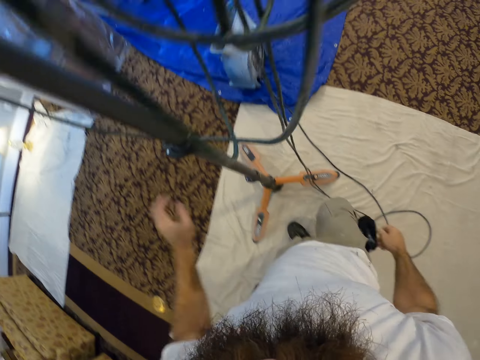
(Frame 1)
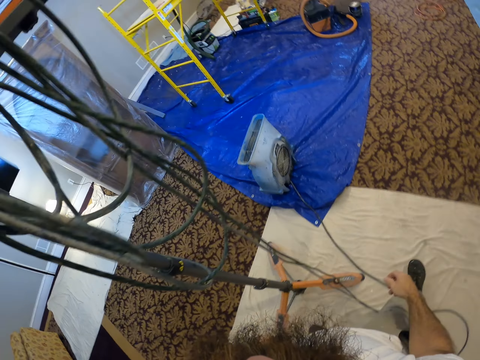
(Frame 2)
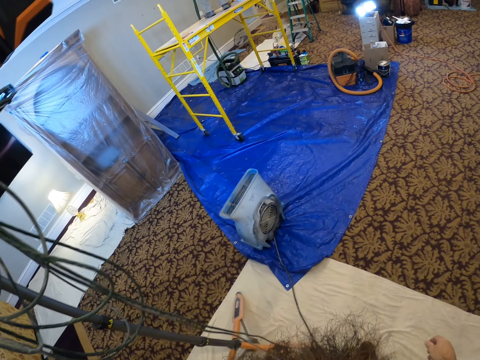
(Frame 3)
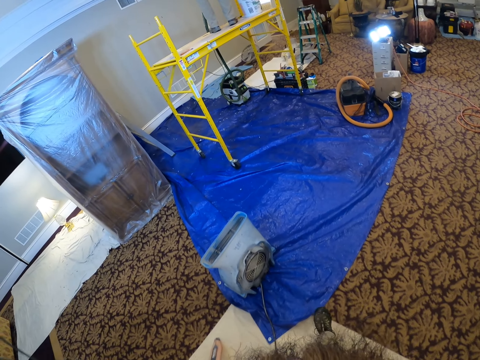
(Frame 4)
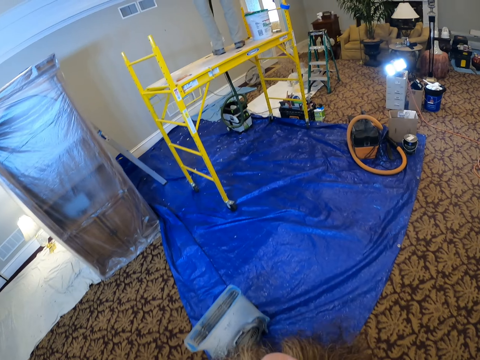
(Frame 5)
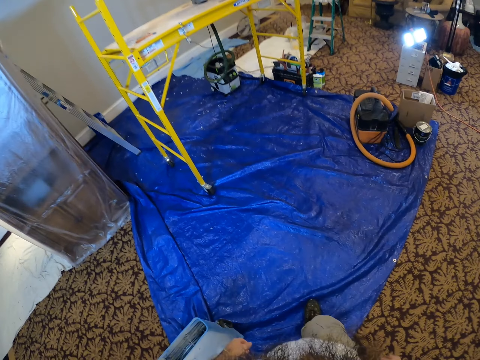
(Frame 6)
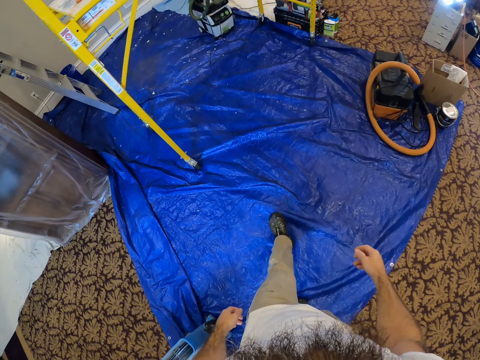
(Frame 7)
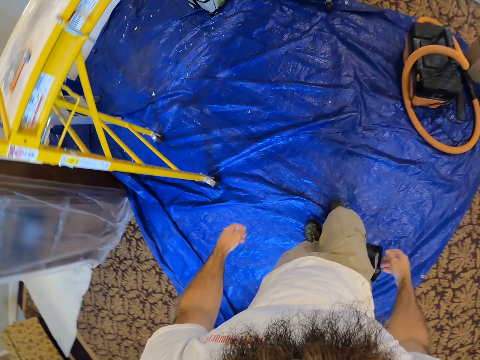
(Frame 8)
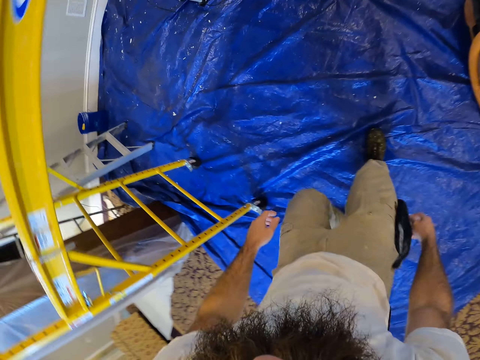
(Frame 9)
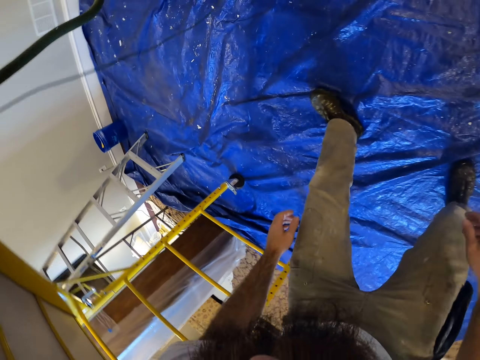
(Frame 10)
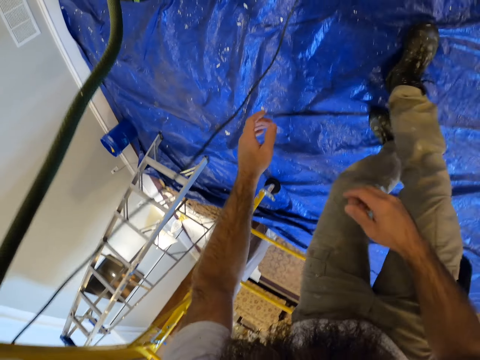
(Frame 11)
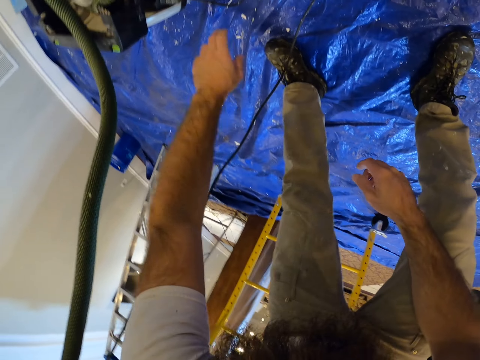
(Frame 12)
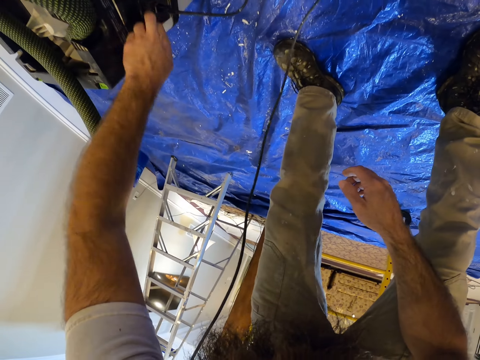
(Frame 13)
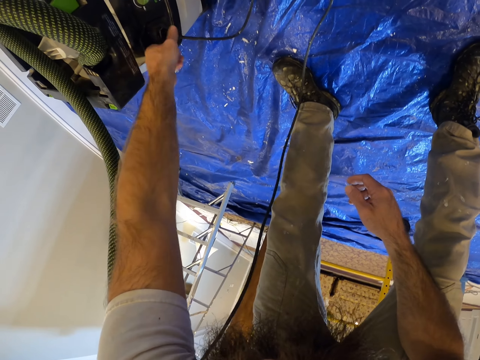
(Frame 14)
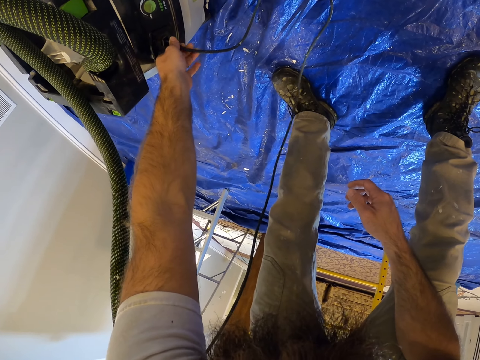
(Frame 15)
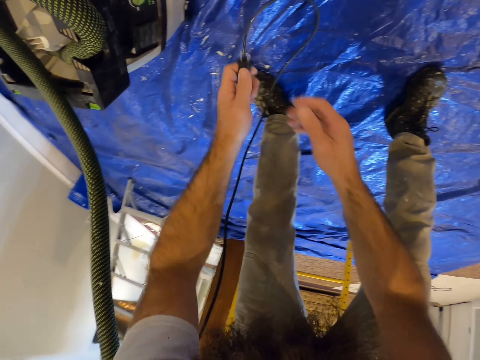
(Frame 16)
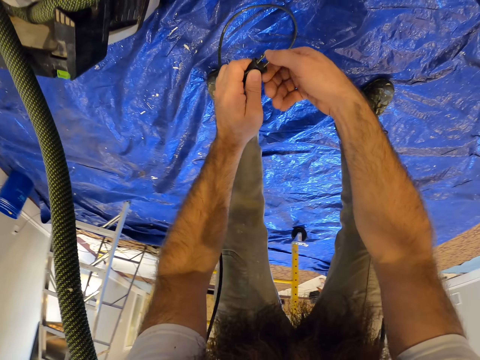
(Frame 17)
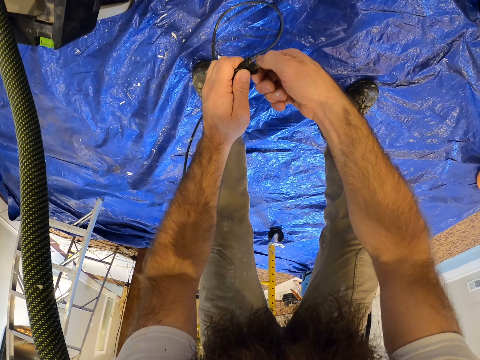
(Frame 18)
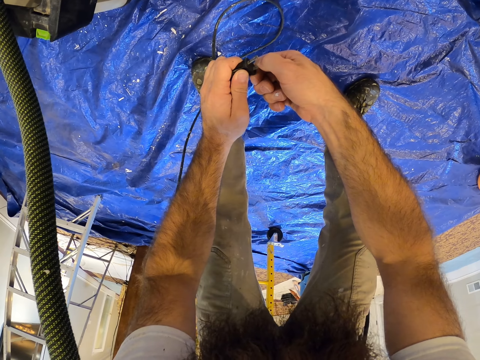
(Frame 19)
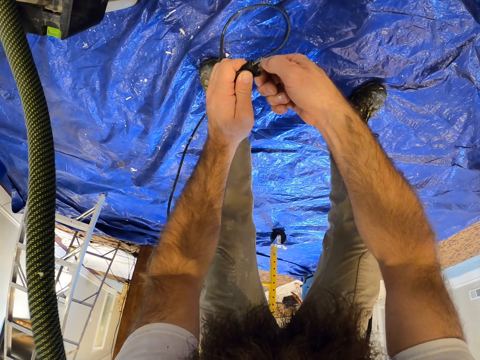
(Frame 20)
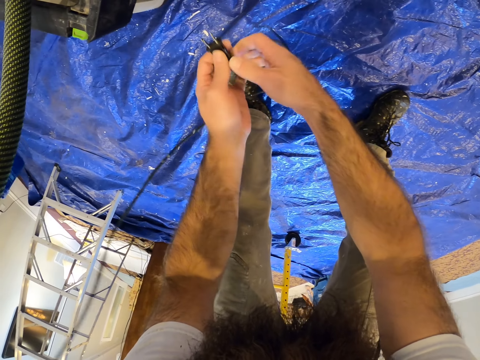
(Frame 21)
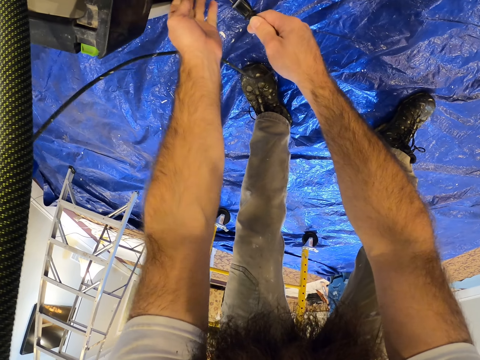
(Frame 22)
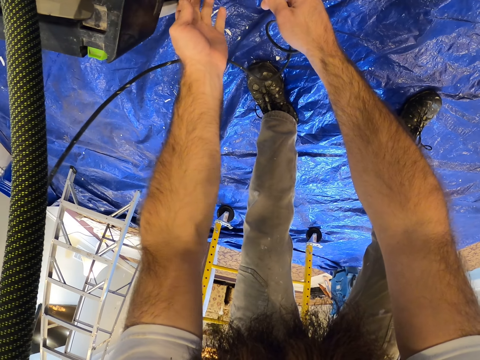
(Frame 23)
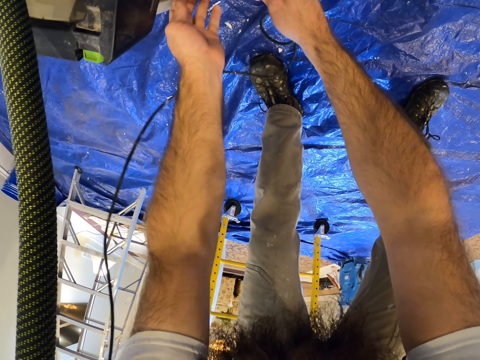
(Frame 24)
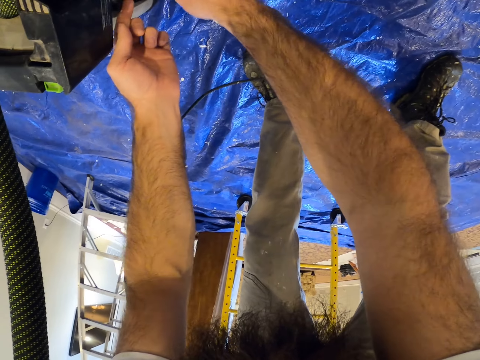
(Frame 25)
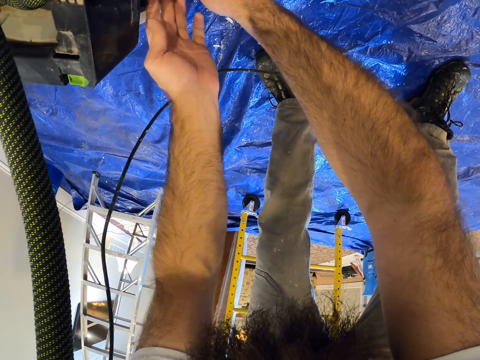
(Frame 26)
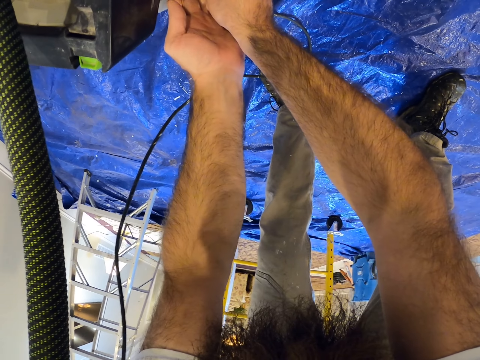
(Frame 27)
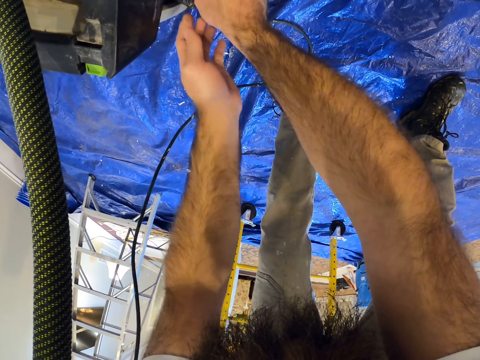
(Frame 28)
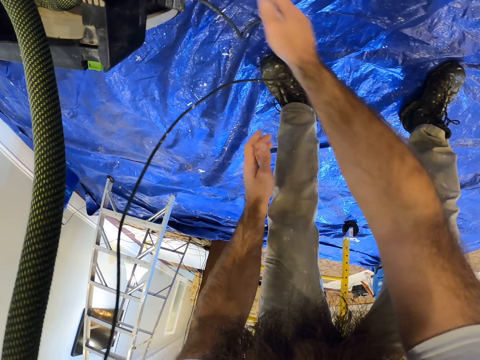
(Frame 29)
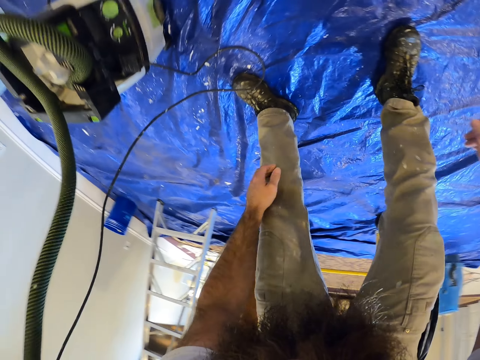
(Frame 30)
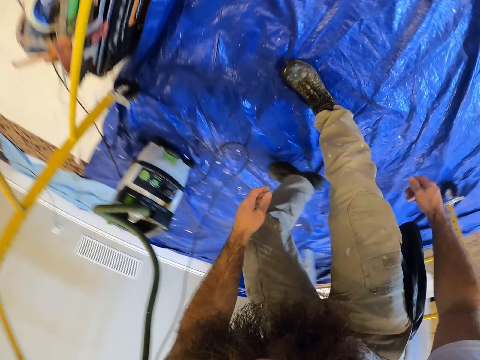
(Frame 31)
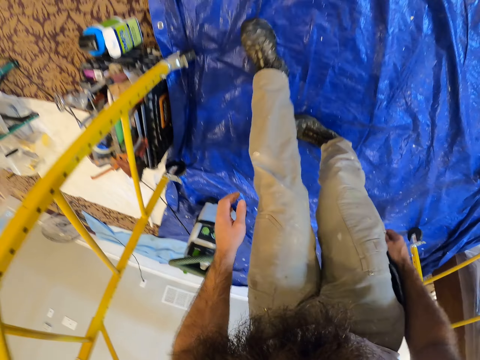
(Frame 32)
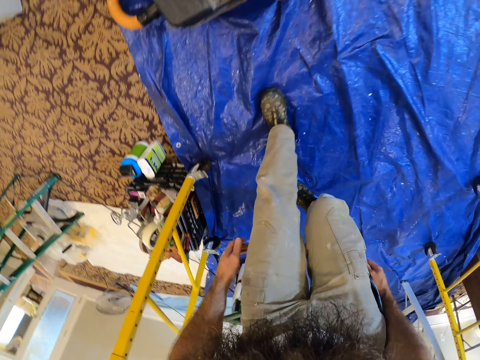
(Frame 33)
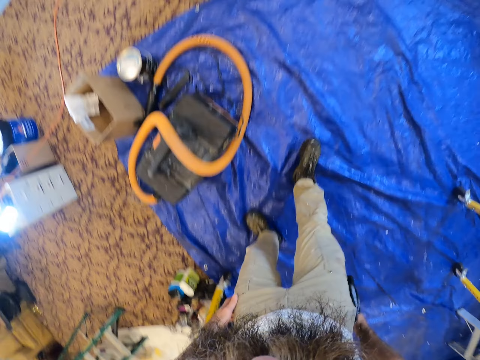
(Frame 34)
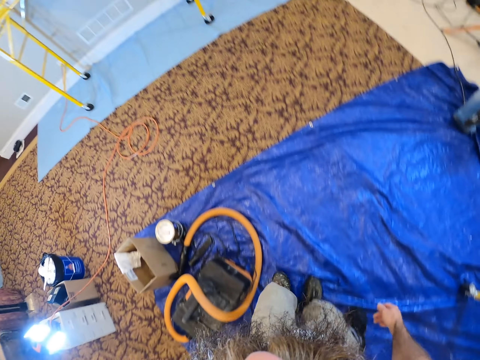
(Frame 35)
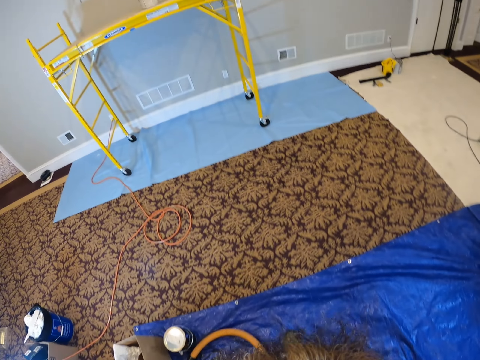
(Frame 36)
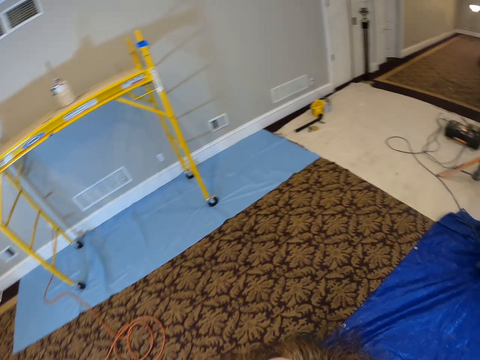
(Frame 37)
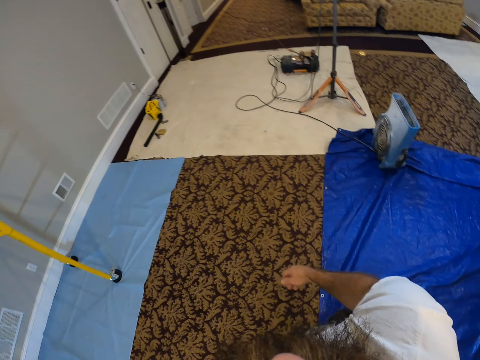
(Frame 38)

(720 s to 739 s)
The camera wearer walks. He unplugs a wire from a vacuum machine with his left hand. He adjusts the pin of the plug with his right hand. He plugs the wire to the vacuum machine with his right hand. He walks.

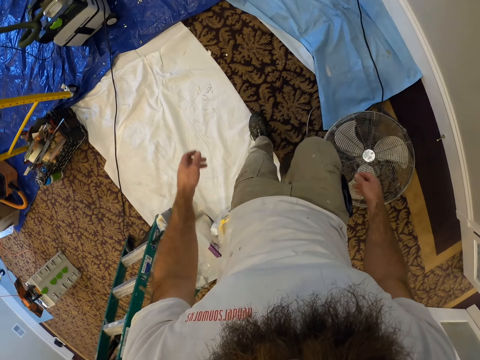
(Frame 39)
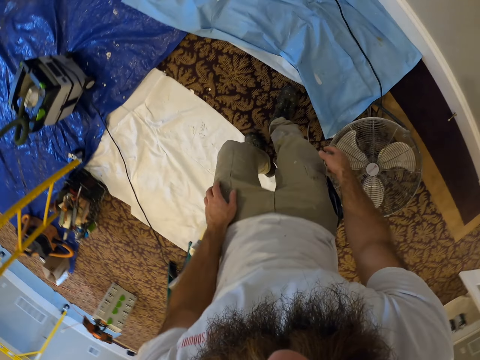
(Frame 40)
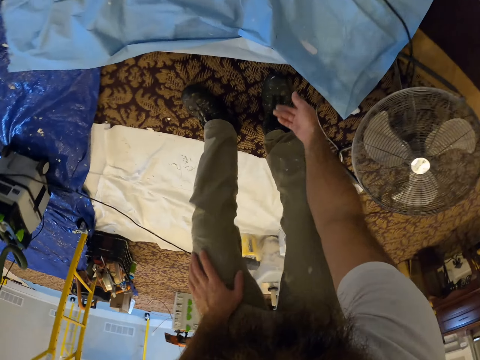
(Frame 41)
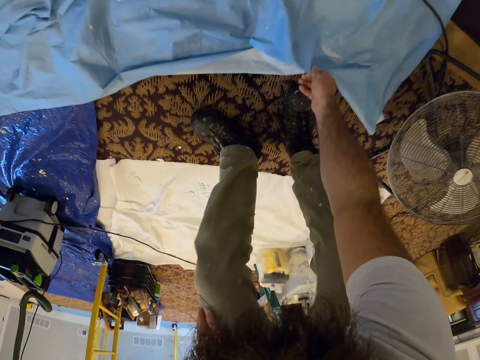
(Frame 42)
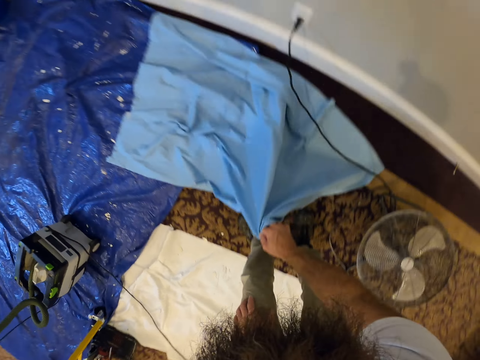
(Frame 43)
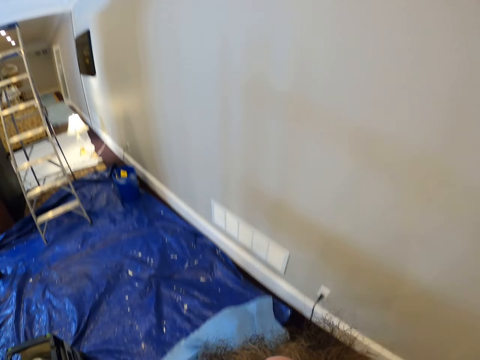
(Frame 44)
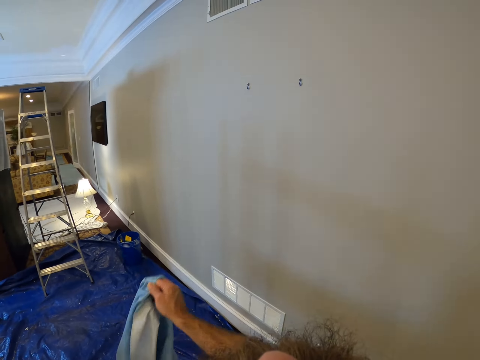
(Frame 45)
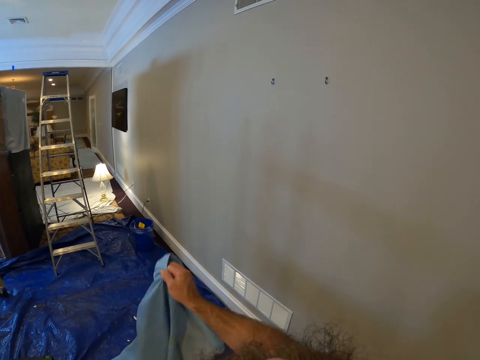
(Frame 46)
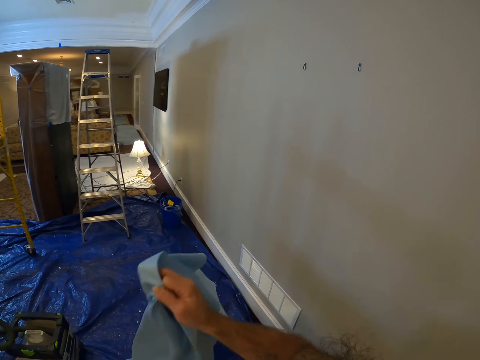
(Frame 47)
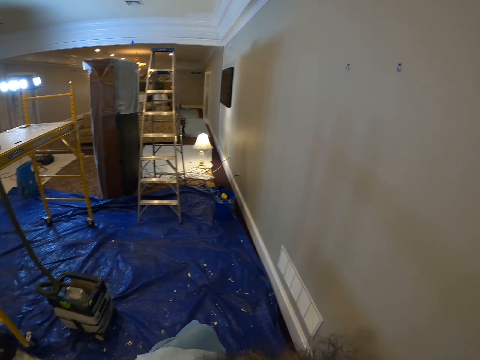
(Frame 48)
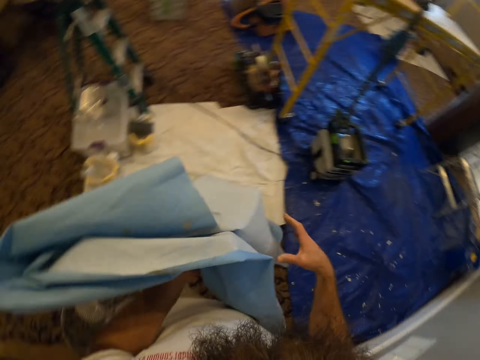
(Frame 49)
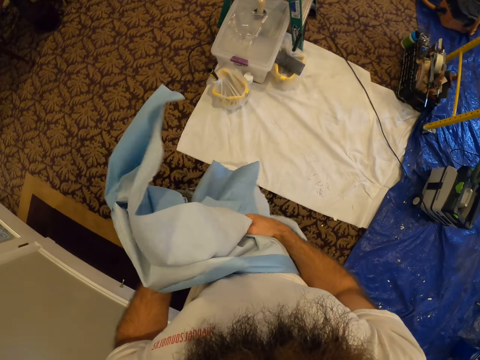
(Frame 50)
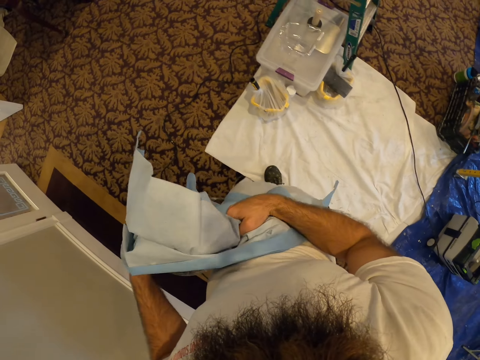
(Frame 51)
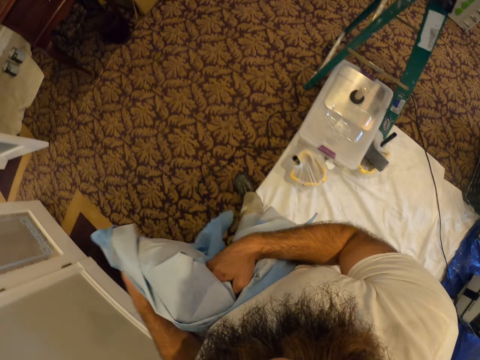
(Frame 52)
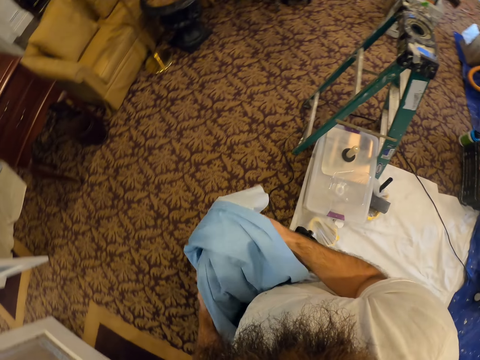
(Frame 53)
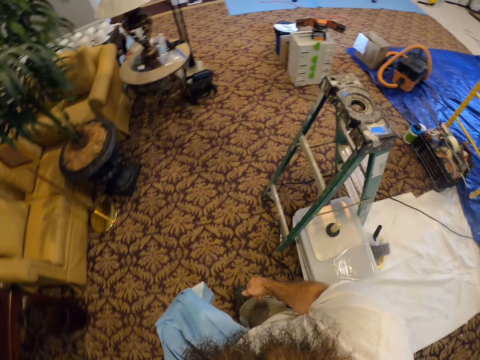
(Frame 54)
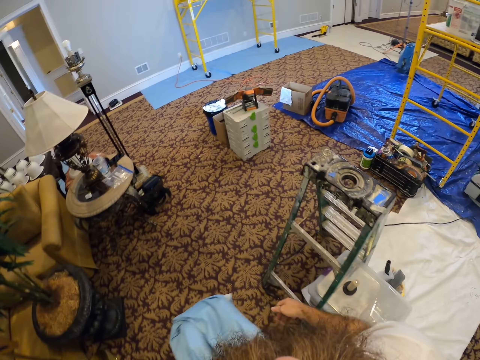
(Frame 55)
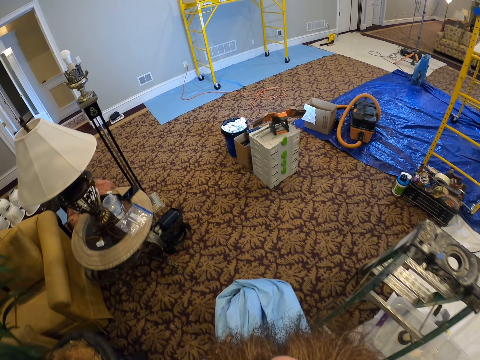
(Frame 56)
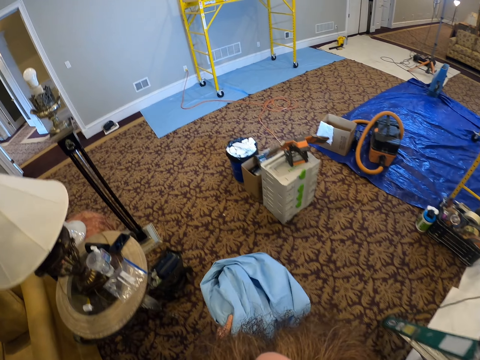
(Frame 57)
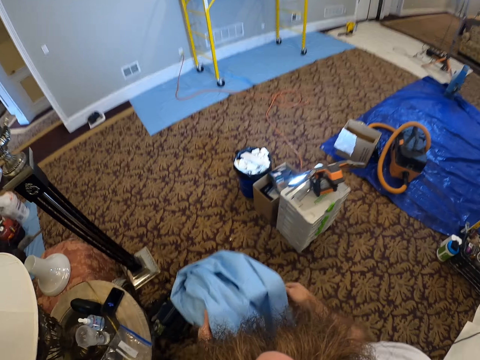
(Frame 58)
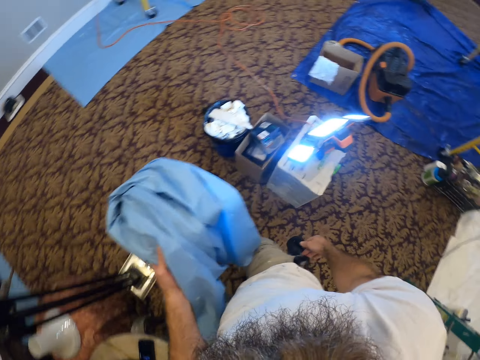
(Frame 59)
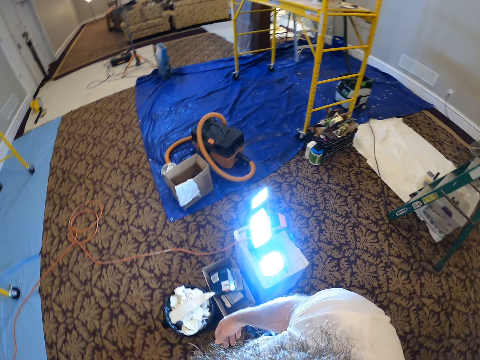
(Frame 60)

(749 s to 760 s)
The camera wearer carries a cloth or nylon paper from the floor with his right hand. He shakes the nylon paper, folds the nylon paper and walks. He moves the cloth to his left hand.
